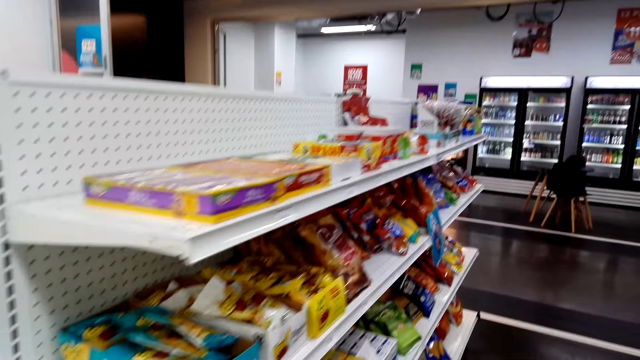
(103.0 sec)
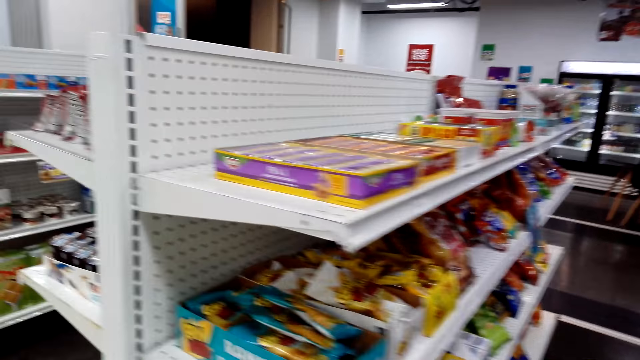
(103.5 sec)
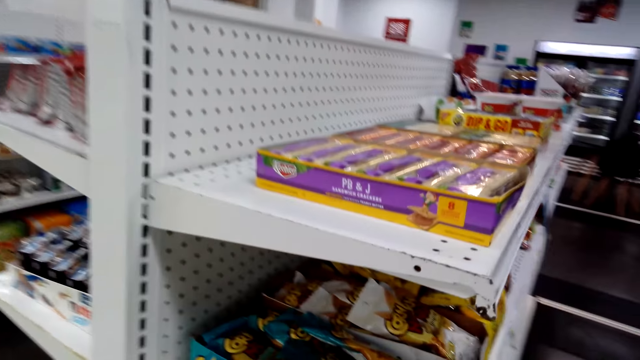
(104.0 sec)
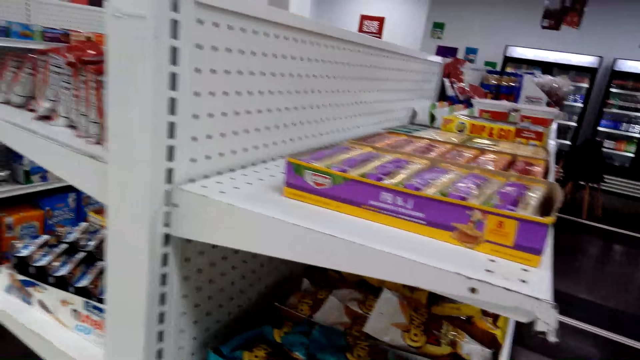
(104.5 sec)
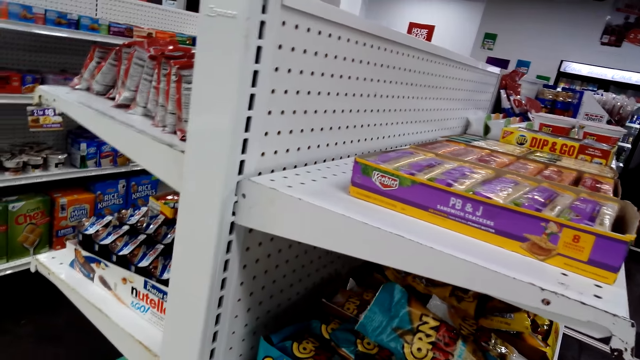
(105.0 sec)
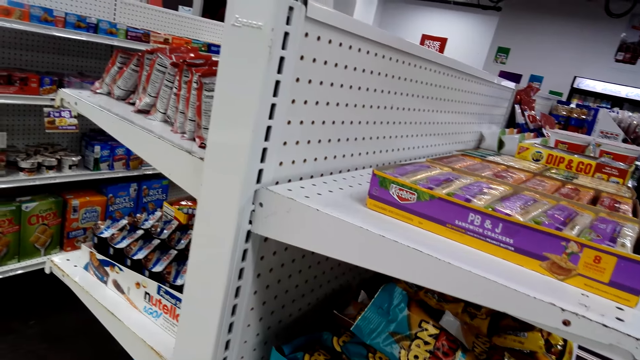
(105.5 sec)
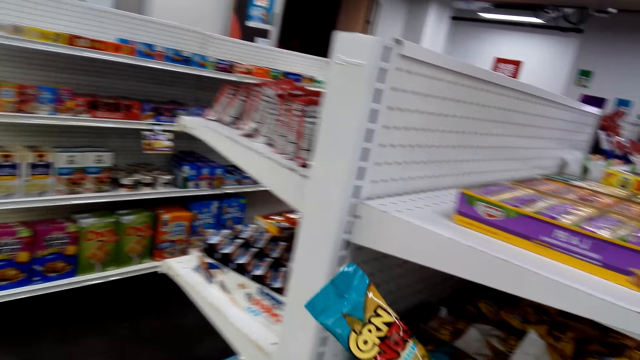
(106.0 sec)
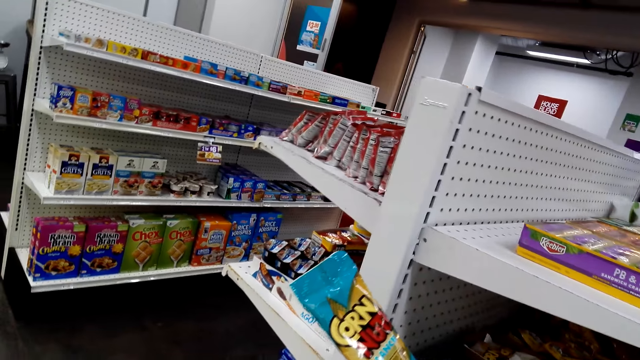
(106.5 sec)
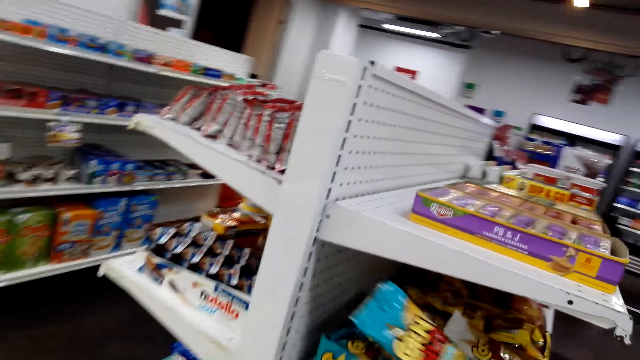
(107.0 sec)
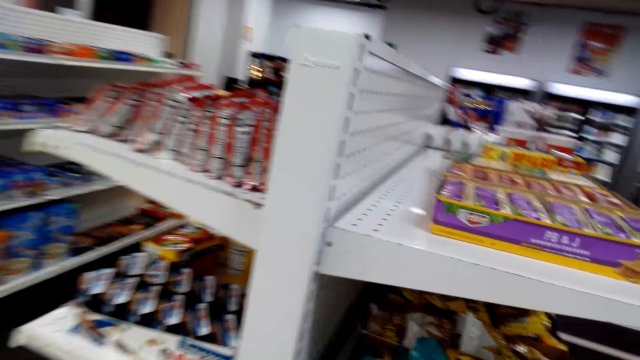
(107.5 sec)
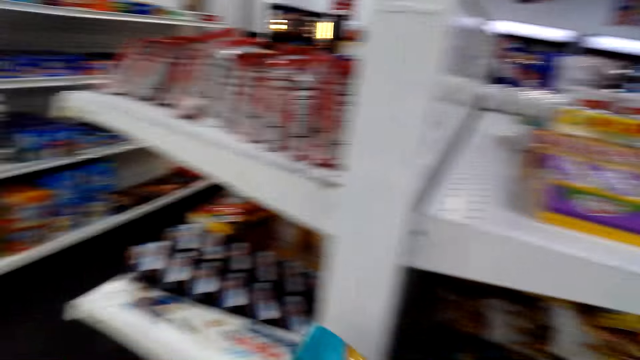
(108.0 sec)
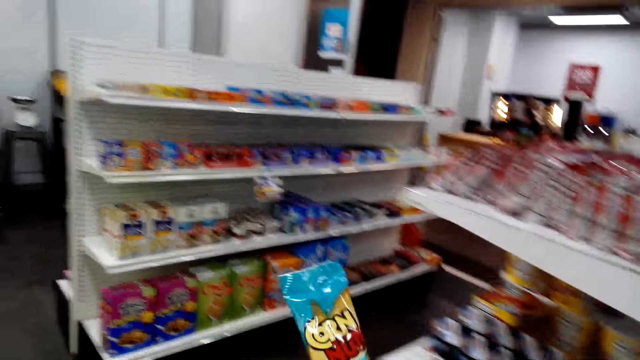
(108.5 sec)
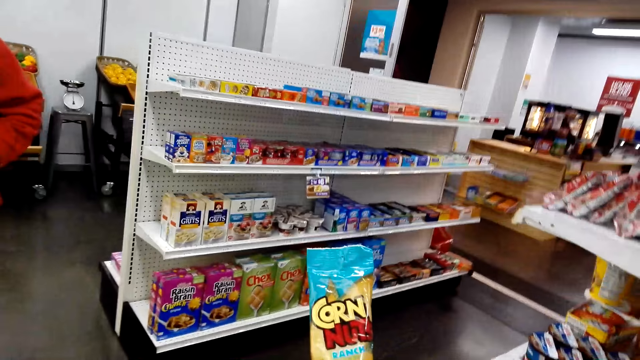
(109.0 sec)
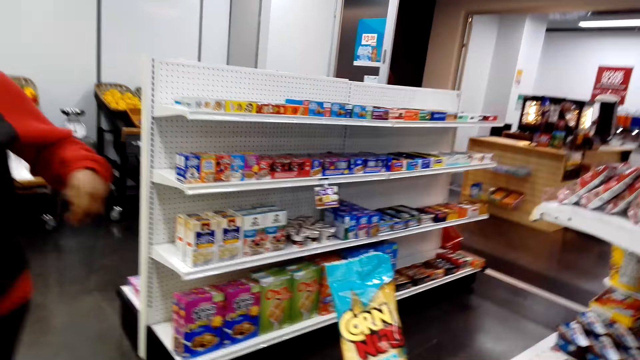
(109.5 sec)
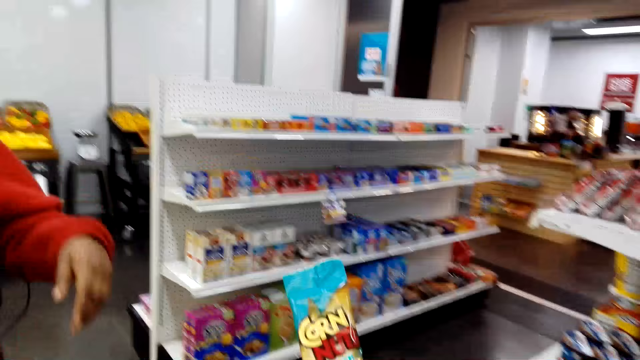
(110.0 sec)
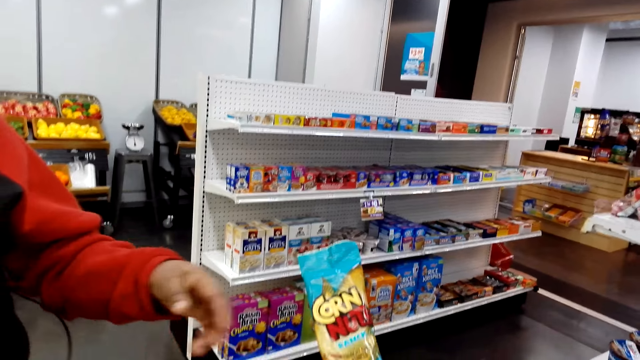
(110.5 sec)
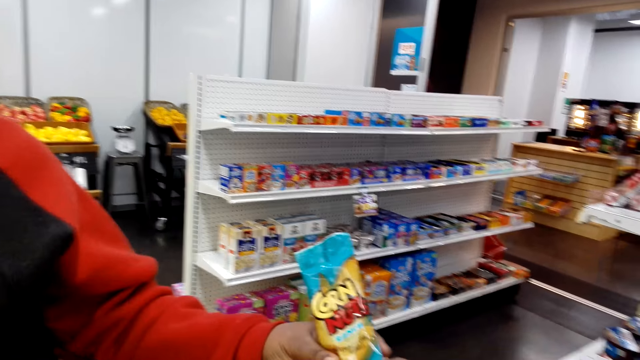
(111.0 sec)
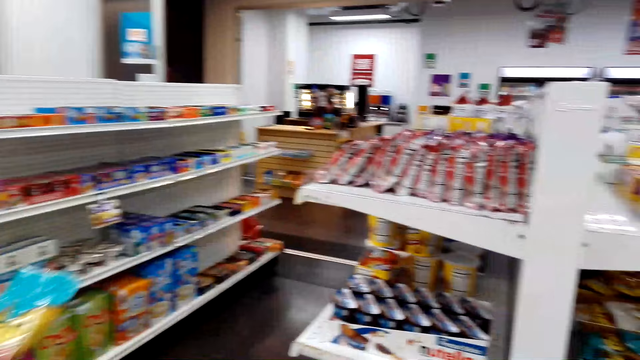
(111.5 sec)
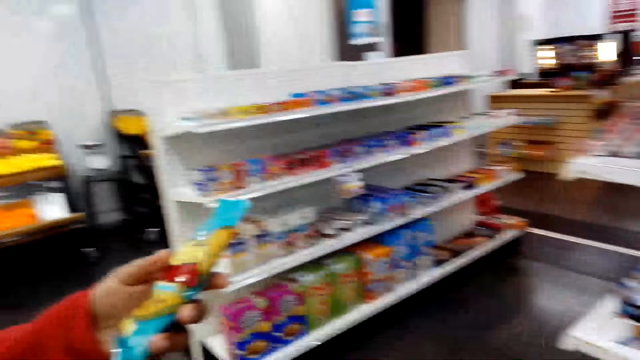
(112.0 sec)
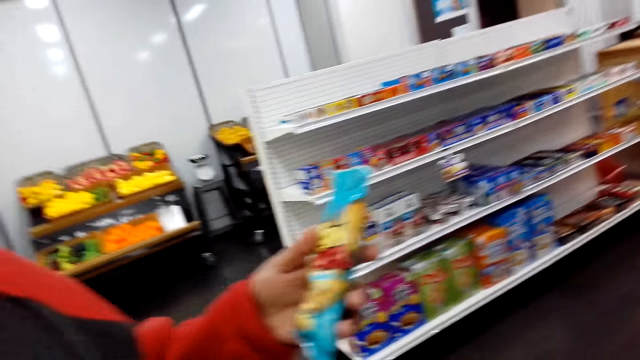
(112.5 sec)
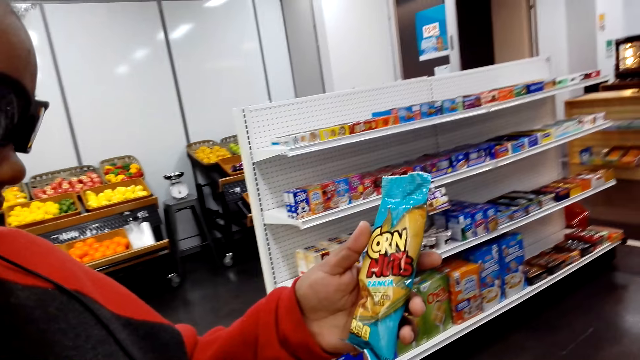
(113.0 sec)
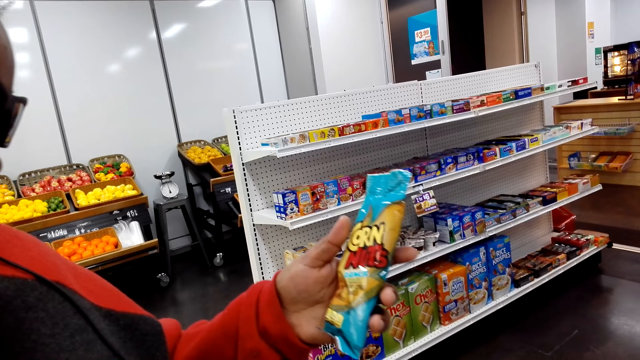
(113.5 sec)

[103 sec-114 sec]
The camera wearer picks a packet of crackers or corn. They return the corn on the shelf. A woman walks towards the camera wearer. The camera wearer hands the woman the packet of crackers.

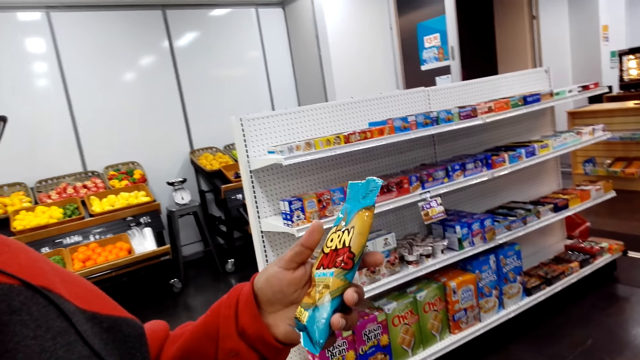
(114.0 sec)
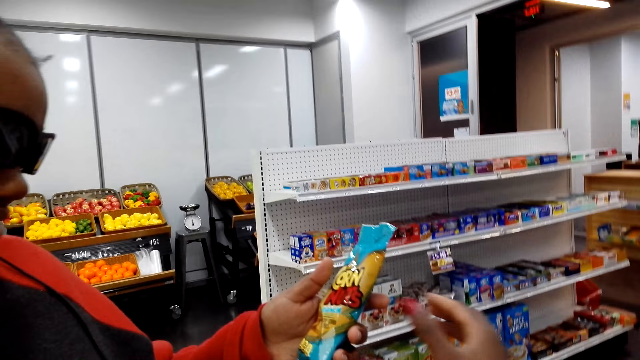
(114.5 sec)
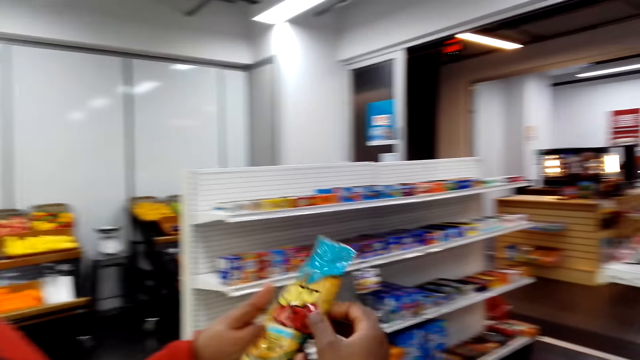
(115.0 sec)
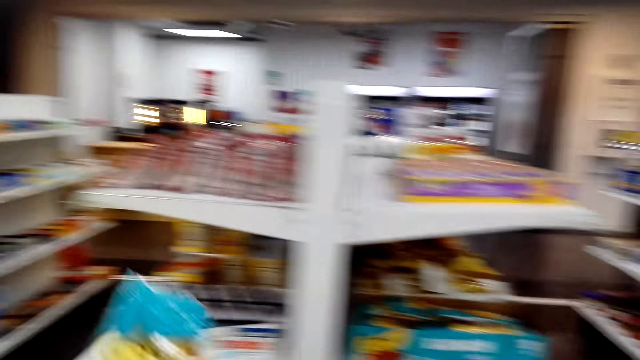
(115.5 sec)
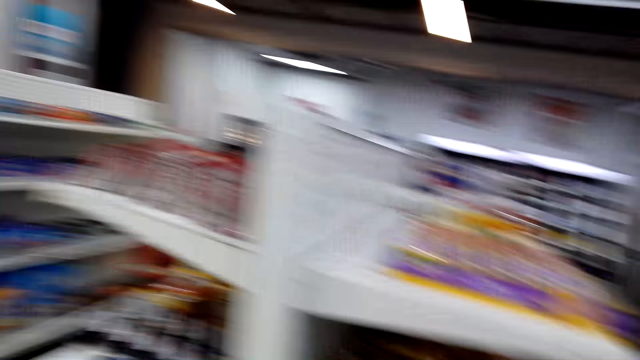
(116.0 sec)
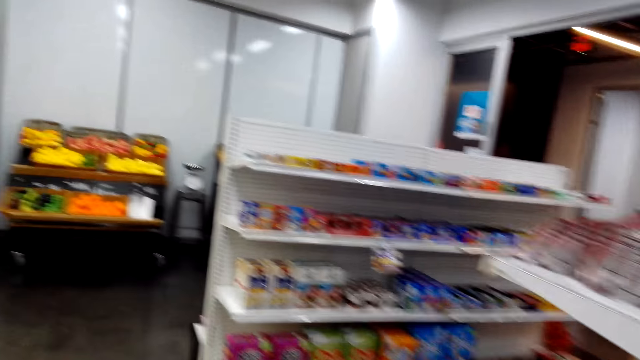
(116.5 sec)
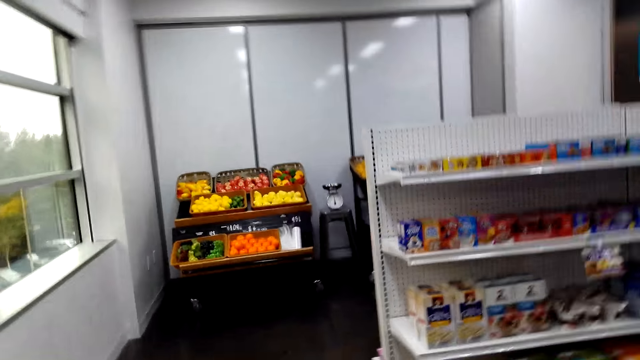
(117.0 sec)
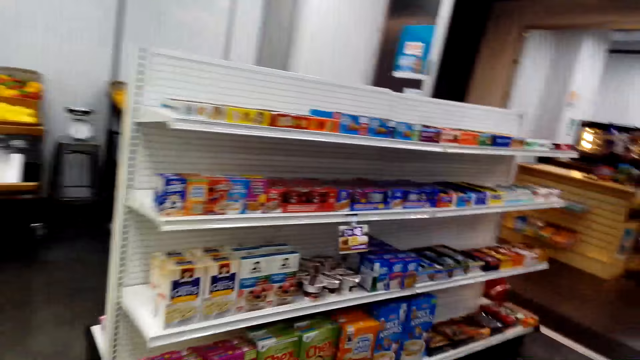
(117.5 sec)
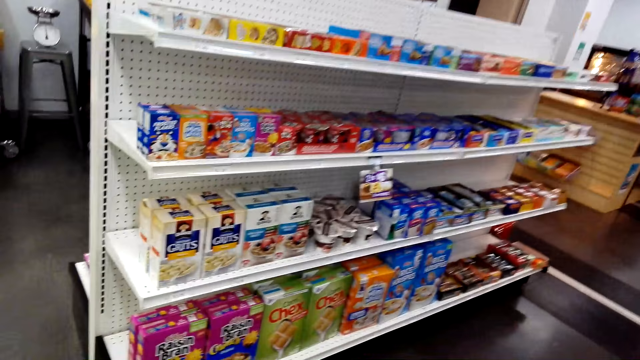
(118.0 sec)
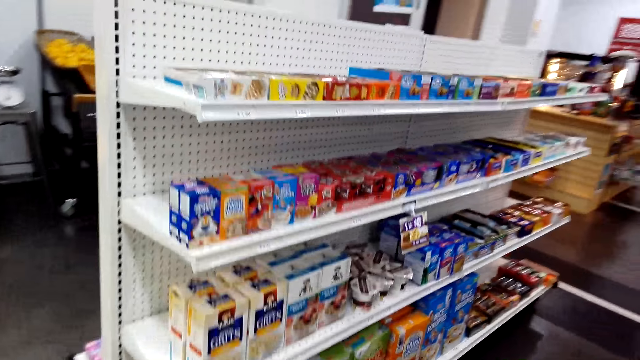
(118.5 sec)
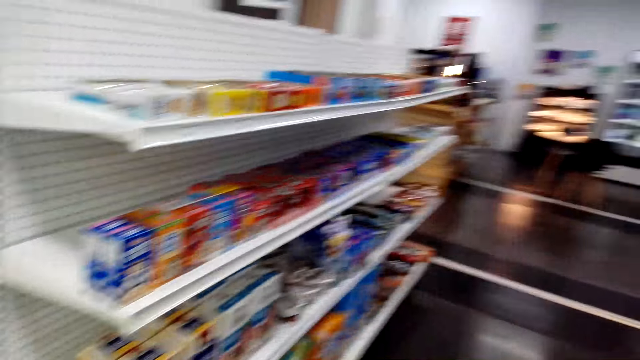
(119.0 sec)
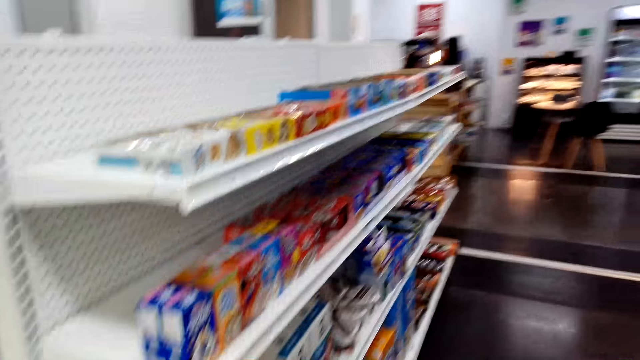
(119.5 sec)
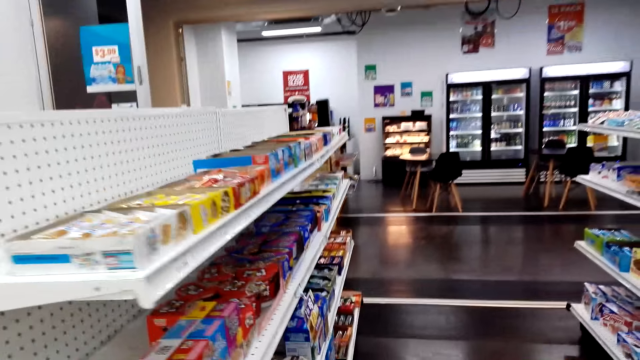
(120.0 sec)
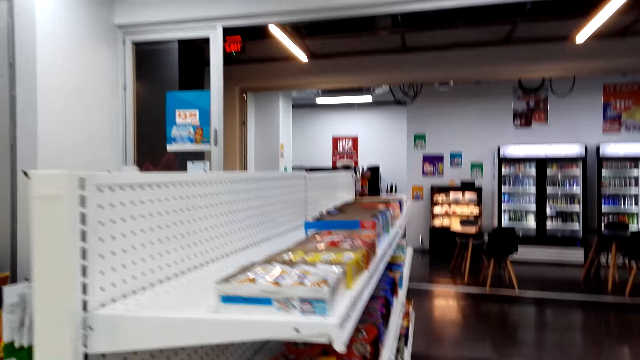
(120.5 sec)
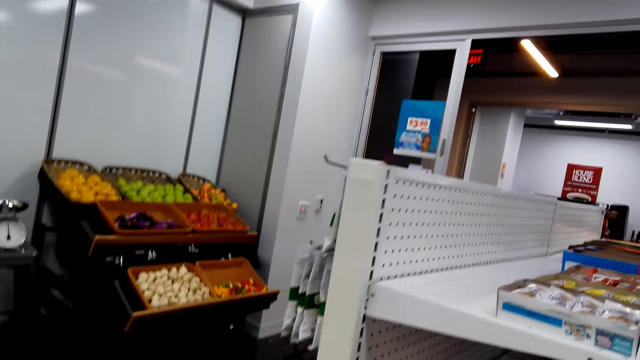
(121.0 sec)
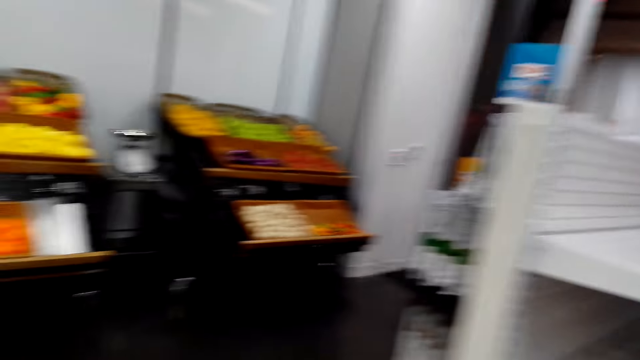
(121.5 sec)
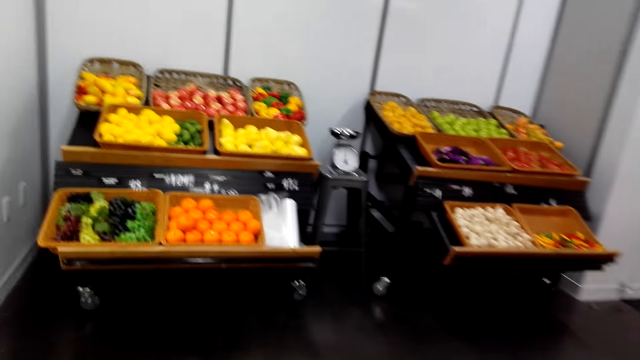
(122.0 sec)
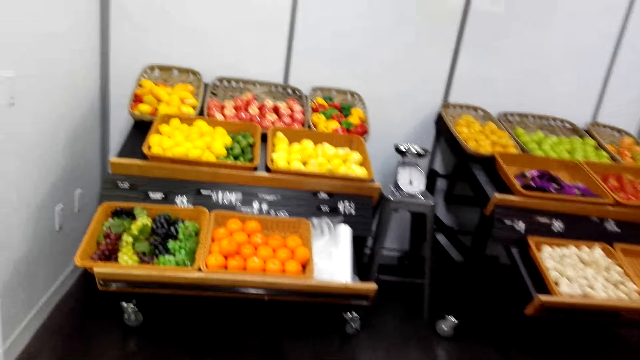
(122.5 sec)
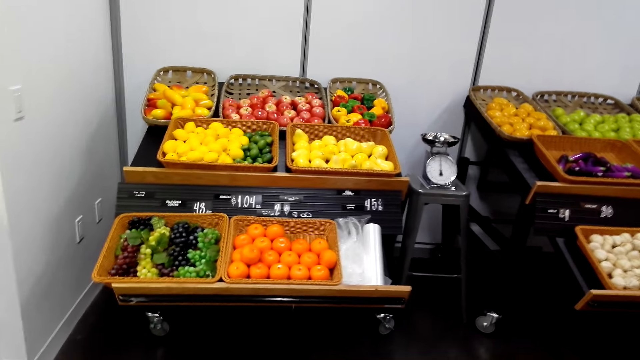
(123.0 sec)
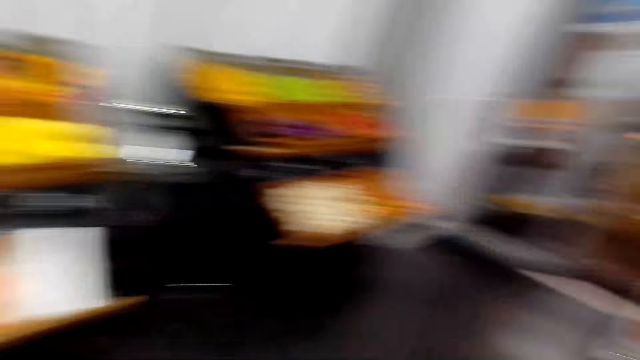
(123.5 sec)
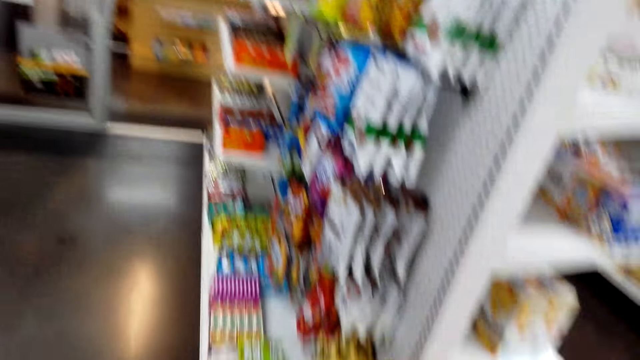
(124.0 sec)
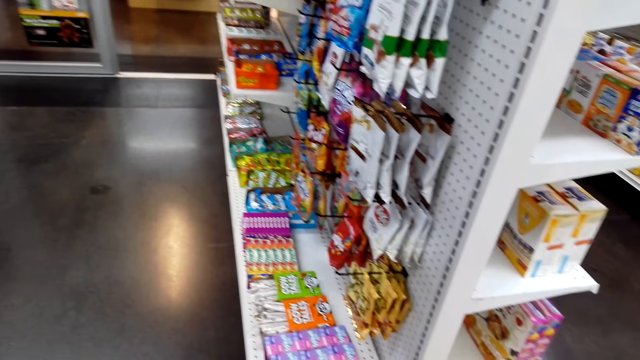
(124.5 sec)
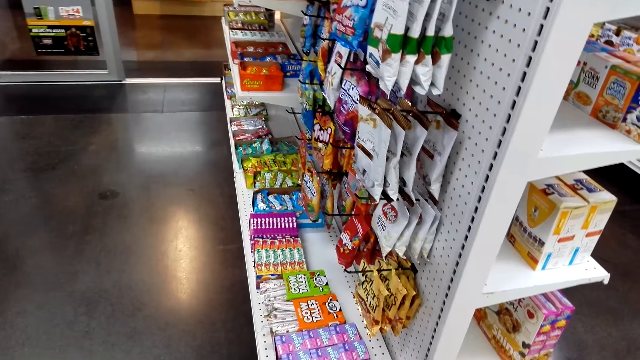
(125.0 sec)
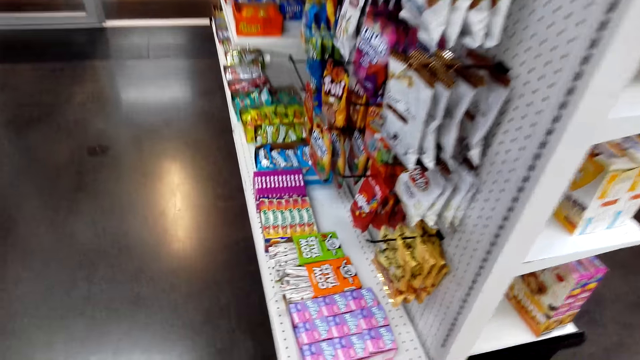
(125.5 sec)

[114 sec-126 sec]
The camera wearer takes a packet of crackers from a woman. They look at the supermarket shelf.
